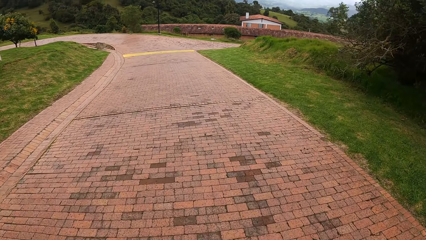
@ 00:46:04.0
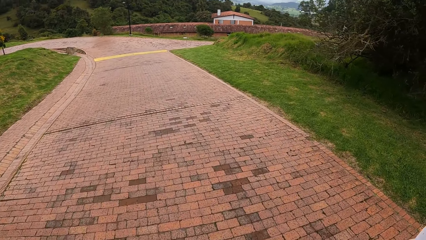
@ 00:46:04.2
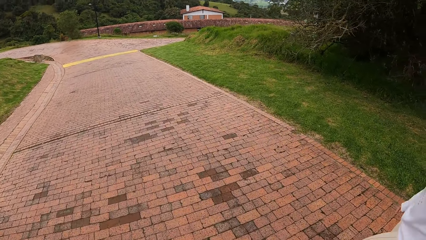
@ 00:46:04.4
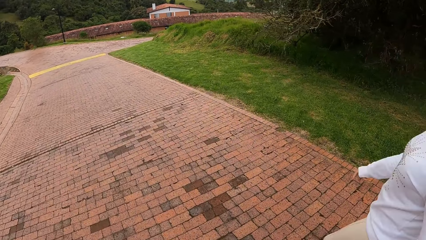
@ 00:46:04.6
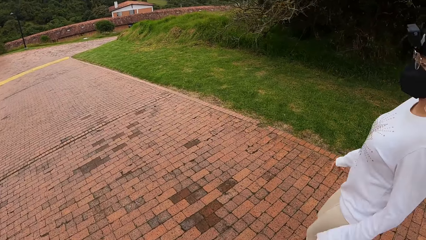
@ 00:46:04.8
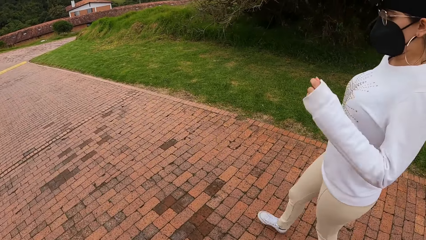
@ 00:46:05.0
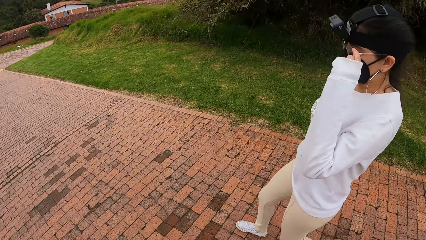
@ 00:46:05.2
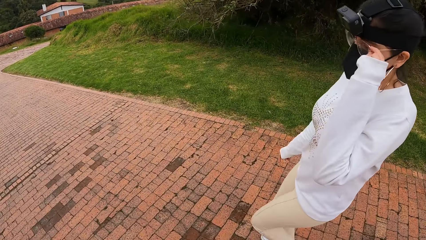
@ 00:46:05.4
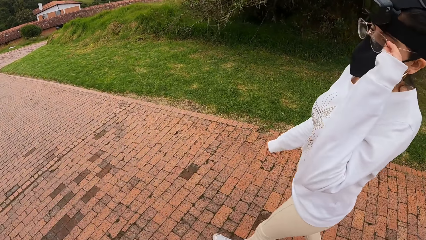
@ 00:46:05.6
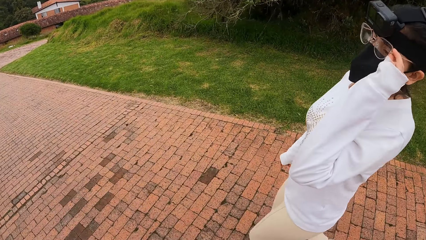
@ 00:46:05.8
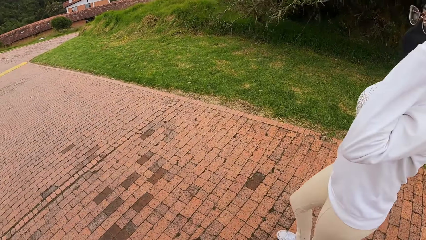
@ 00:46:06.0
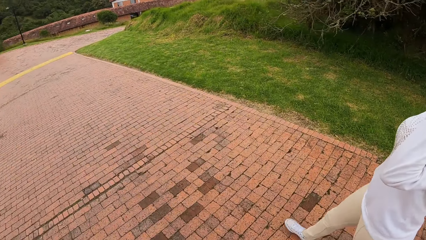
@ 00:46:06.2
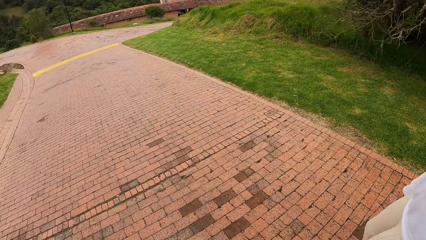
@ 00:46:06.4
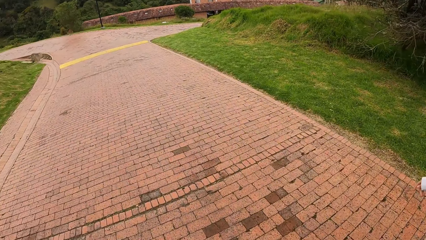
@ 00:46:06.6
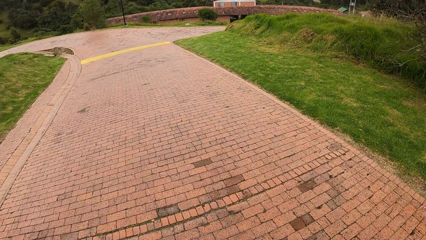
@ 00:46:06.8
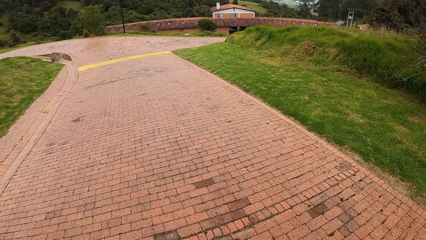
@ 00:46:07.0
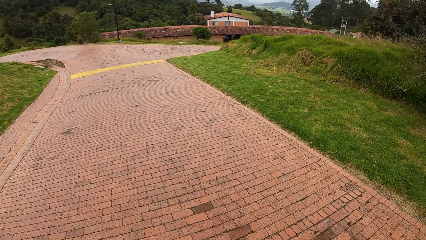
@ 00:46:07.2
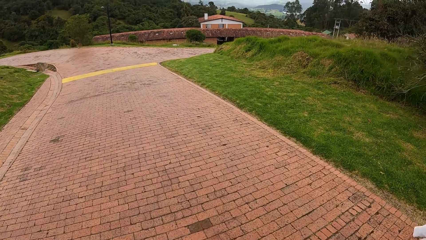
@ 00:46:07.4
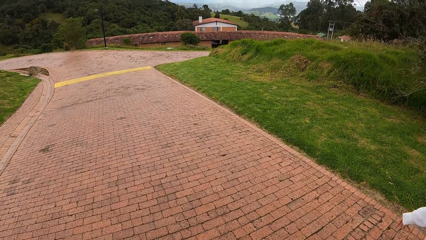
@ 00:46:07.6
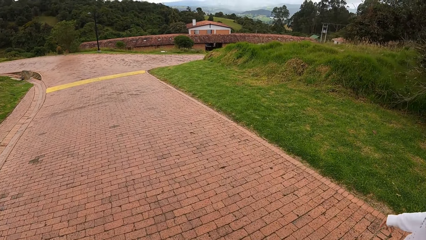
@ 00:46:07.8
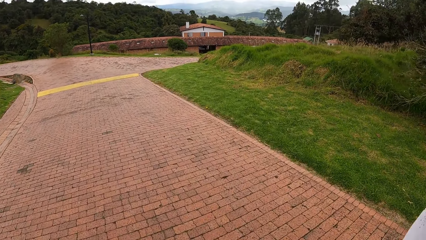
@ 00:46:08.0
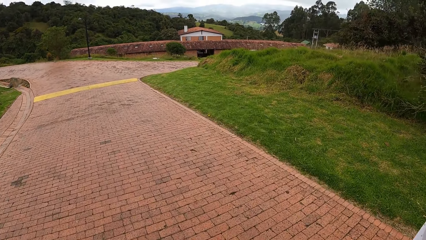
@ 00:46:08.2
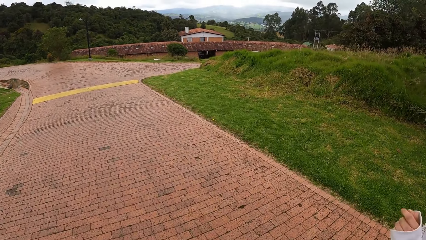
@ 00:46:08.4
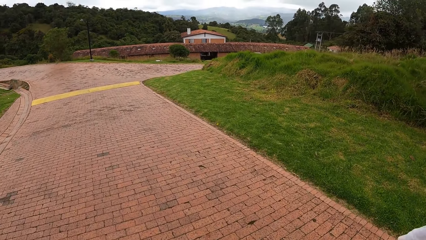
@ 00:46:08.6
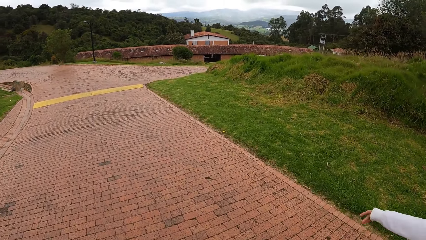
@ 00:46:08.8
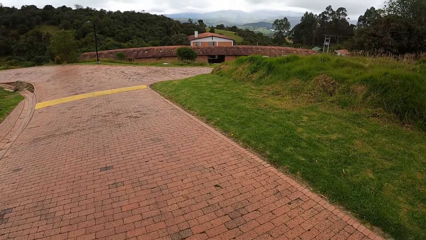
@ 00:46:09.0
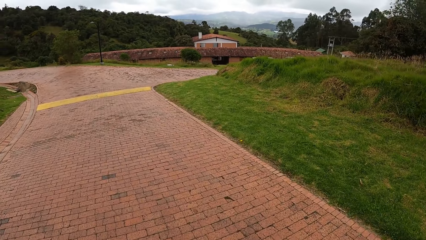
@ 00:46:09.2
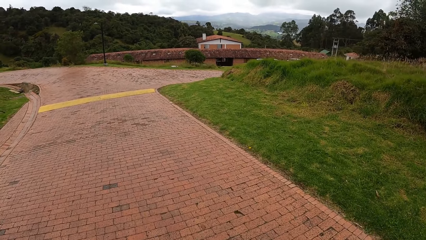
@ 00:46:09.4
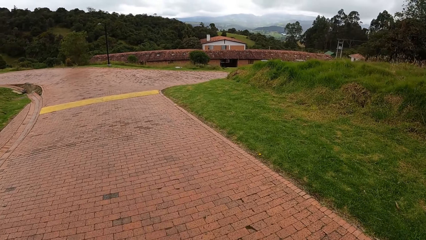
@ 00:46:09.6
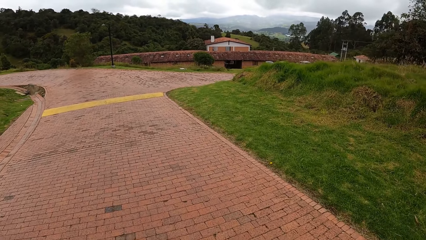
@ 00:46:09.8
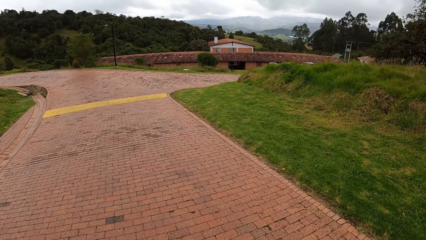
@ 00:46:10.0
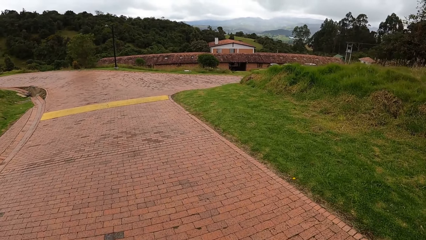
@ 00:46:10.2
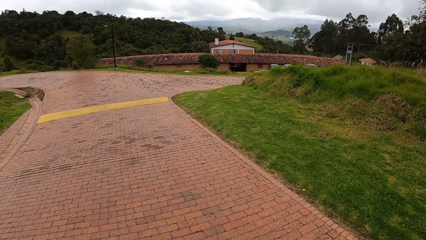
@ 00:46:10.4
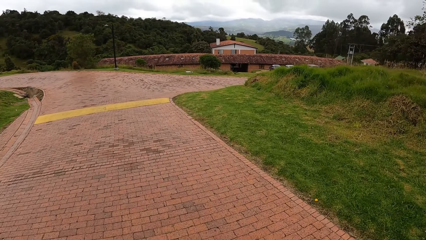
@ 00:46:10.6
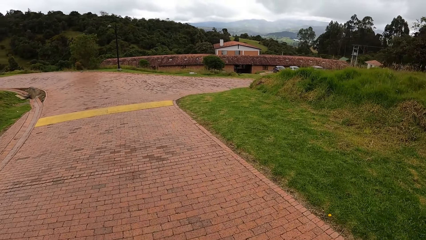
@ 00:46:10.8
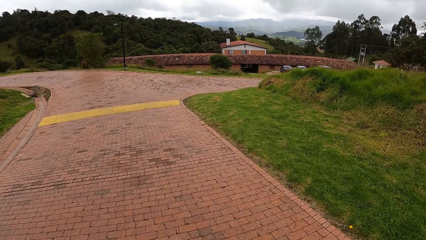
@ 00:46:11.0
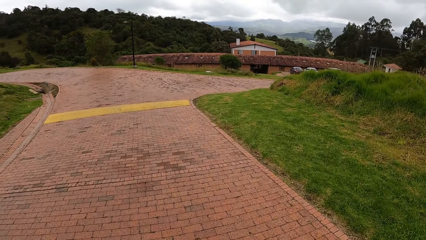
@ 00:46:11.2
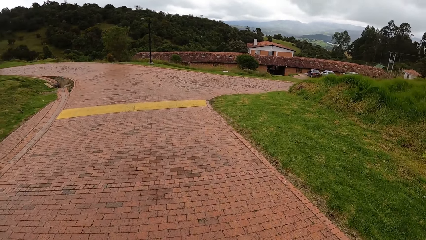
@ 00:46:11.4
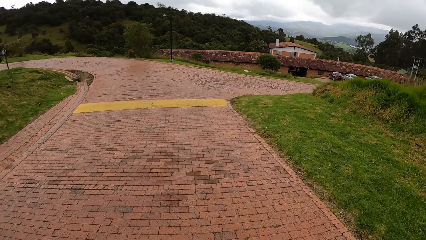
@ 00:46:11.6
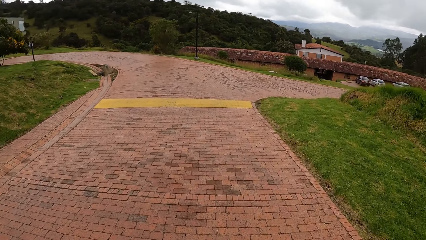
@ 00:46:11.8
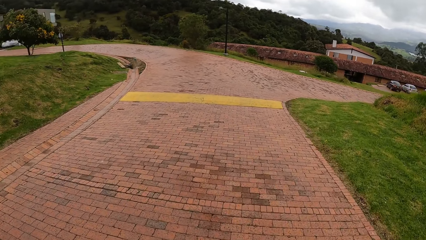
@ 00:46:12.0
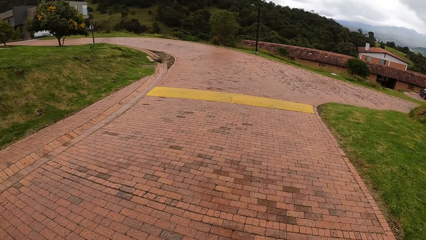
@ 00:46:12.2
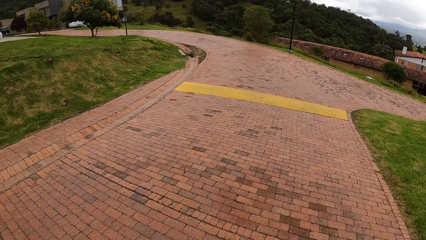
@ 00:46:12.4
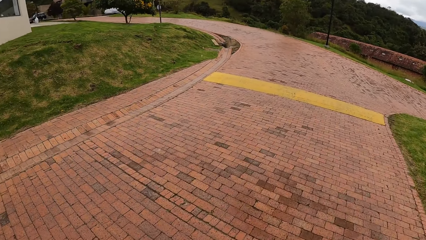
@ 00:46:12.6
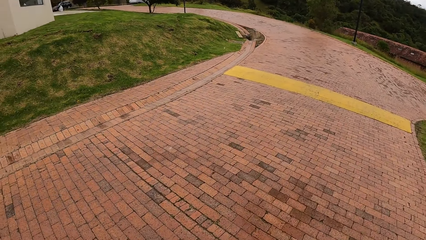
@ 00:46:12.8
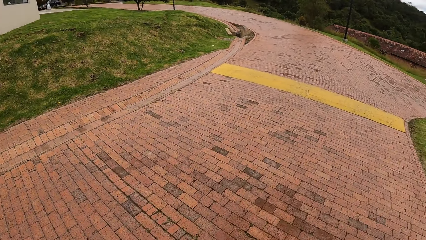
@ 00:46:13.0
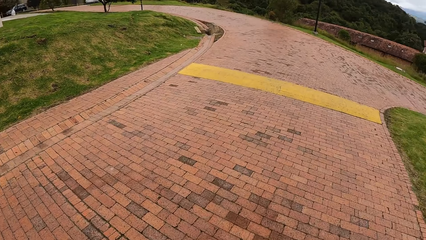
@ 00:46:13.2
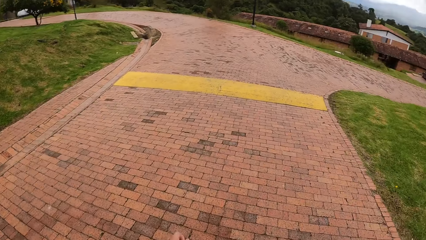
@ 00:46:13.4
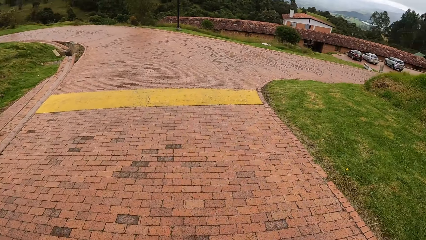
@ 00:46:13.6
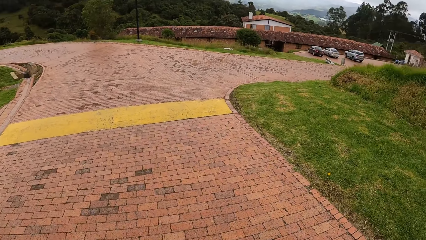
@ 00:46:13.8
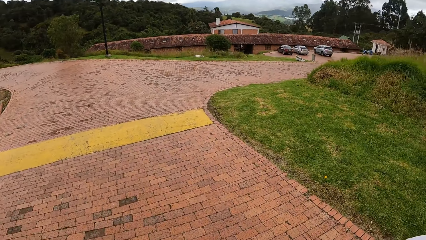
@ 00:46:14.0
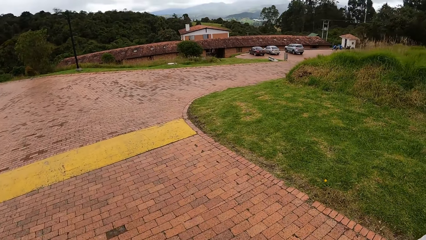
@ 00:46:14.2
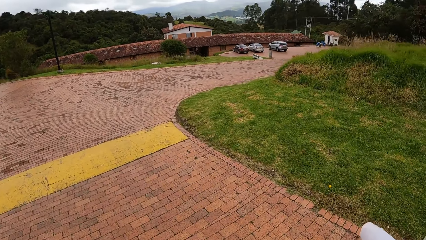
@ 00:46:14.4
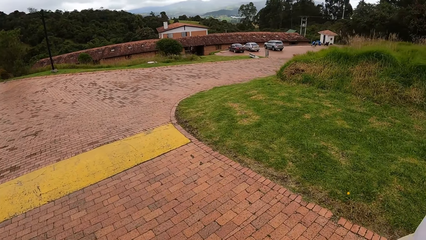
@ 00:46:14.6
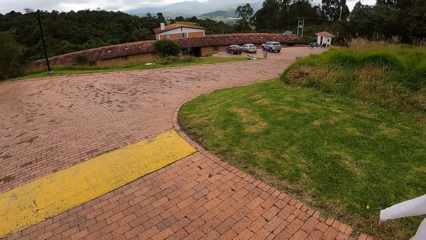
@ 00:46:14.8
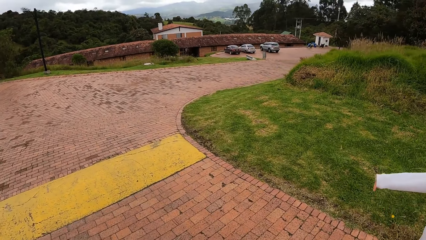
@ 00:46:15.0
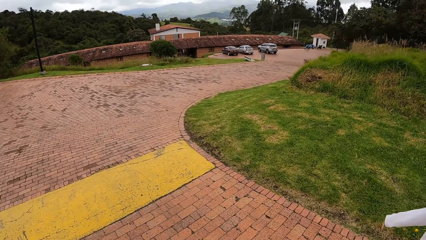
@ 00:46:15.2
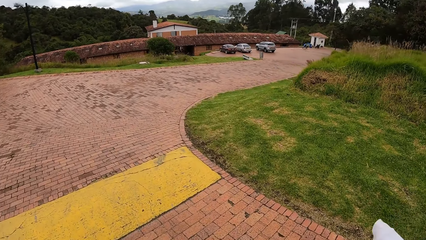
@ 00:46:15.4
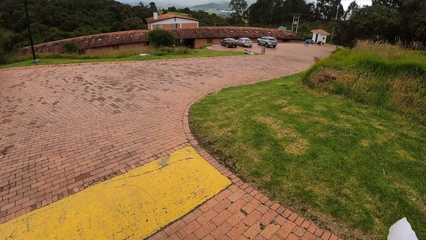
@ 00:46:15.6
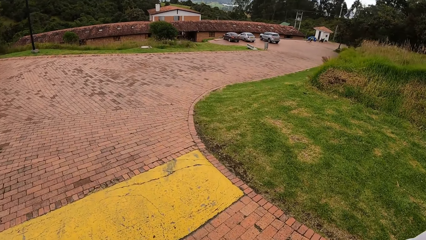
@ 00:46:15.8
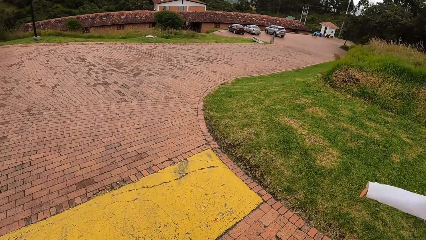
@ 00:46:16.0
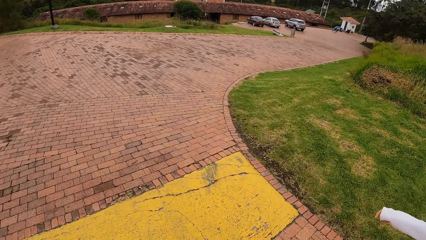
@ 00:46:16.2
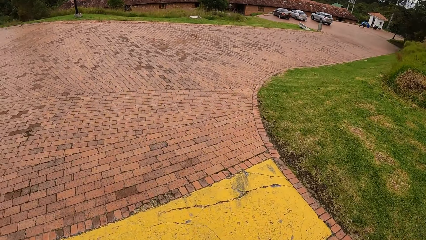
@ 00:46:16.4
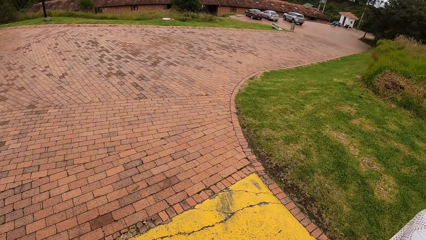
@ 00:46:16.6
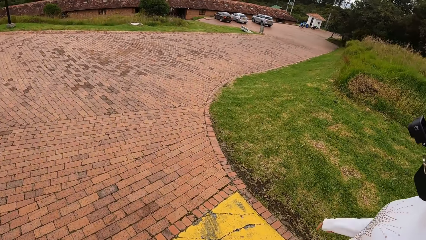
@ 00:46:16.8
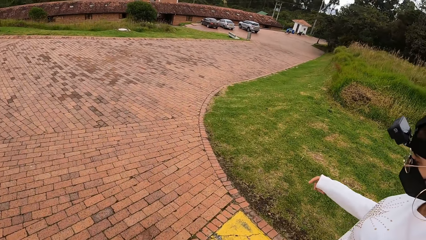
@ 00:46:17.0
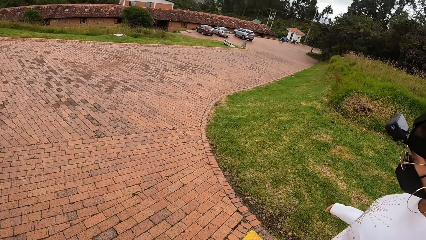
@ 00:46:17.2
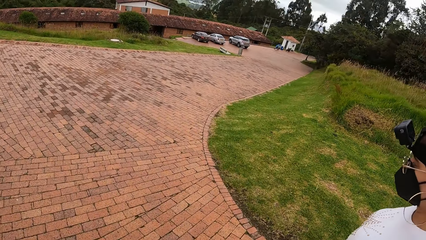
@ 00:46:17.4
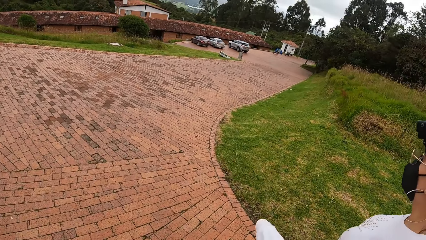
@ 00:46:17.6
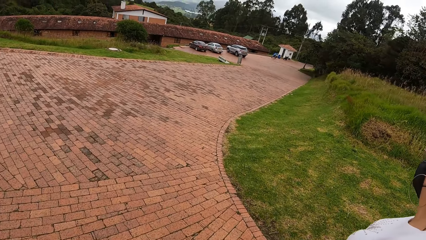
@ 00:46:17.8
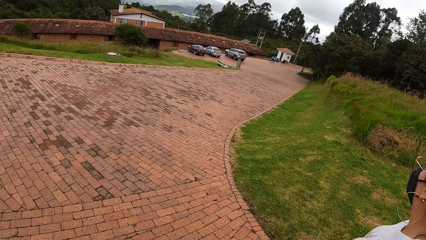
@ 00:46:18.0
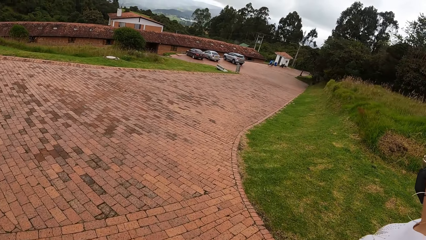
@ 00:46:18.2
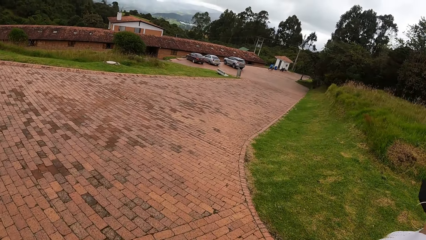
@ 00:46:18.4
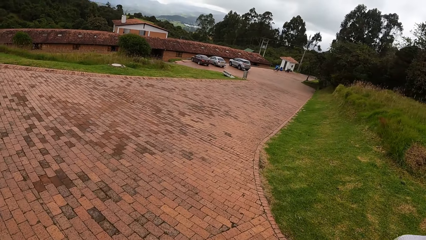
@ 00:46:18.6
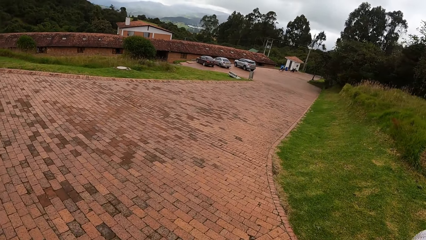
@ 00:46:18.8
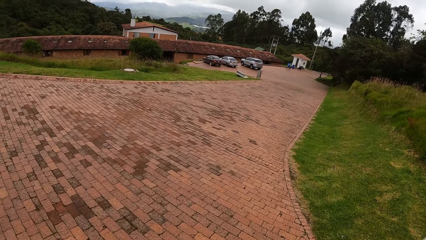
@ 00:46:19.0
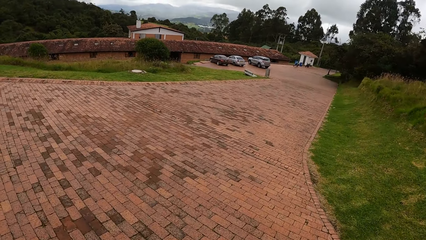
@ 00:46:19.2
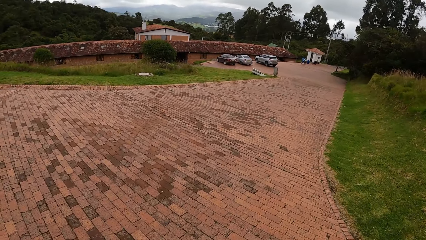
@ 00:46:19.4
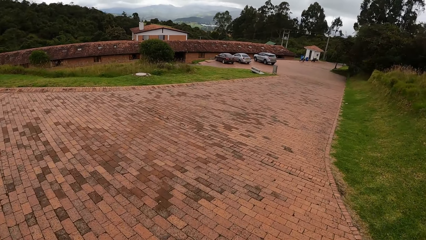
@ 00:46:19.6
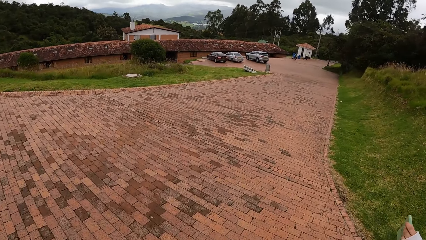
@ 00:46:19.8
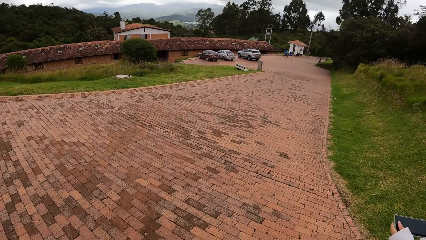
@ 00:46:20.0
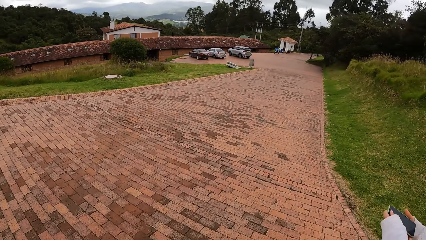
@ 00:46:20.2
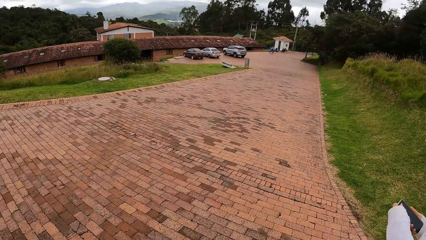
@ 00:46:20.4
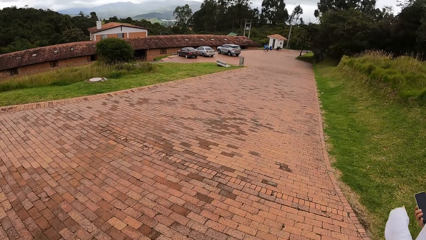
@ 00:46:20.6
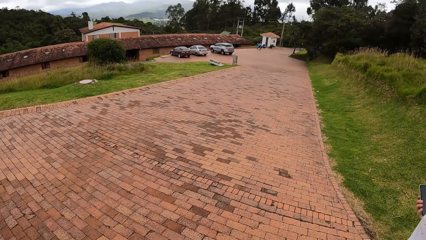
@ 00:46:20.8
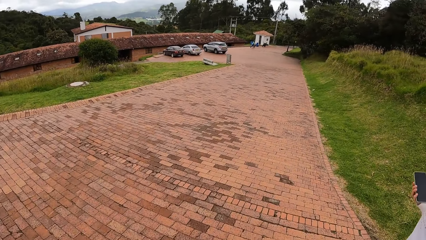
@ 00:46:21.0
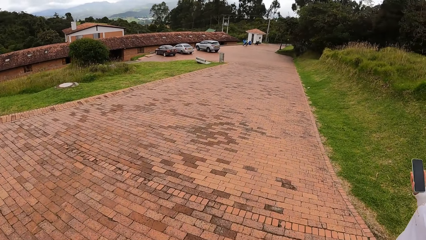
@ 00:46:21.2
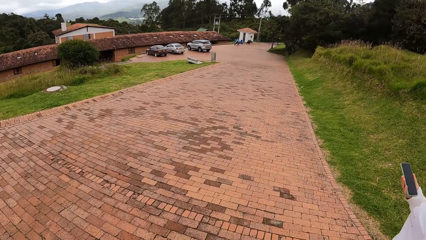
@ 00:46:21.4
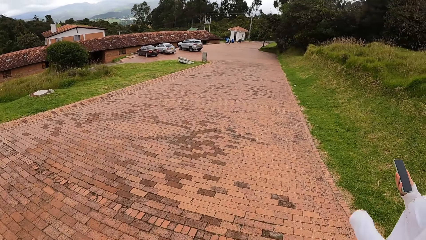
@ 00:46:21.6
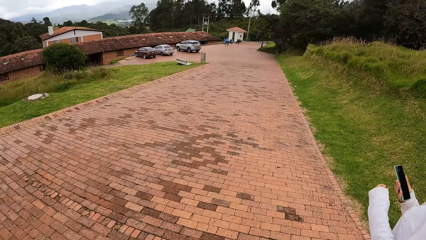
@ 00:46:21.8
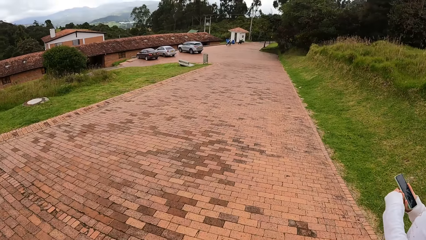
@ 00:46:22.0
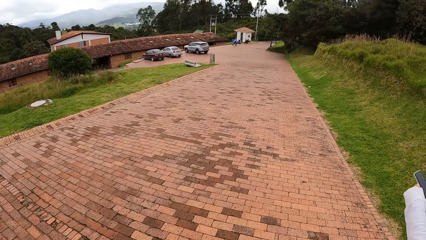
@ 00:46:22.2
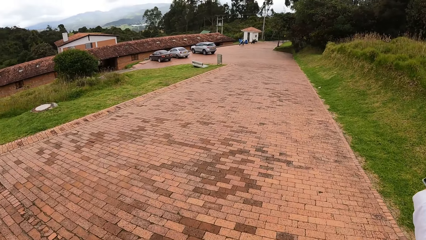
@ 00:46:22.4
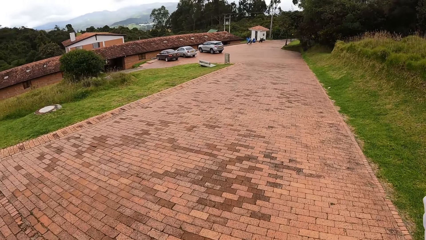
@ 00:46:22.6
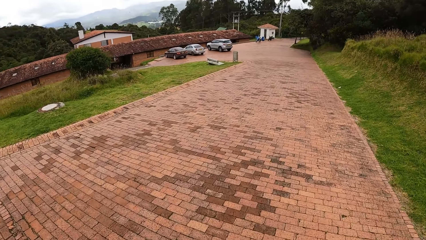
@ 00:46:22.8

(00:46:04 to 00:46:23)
The woman touches the glasses on her face with her left hand. The woman operates a phone with both hands.
